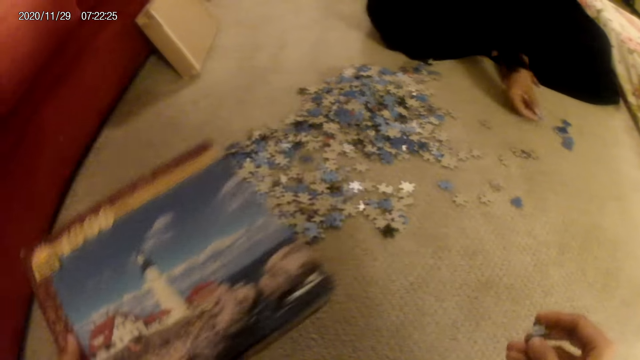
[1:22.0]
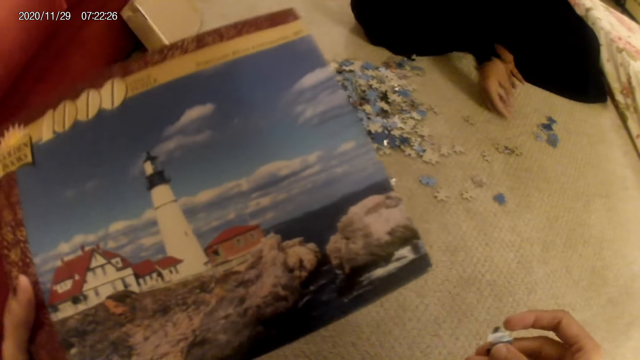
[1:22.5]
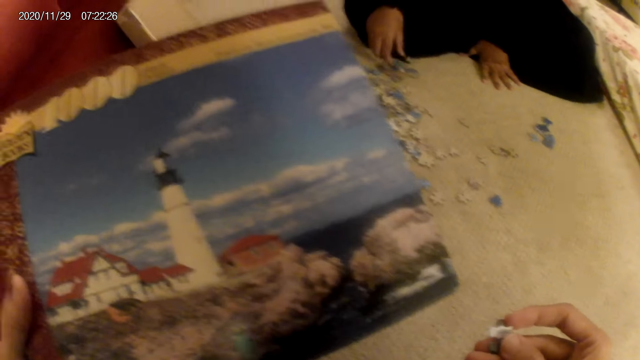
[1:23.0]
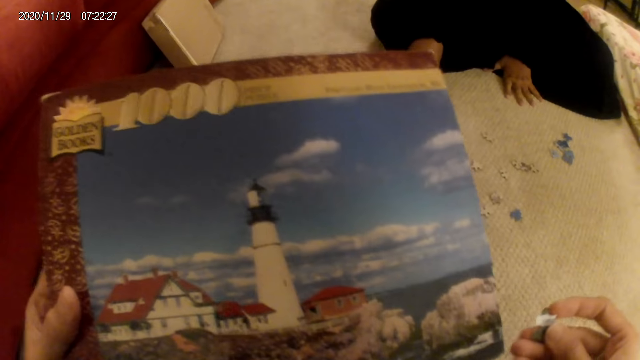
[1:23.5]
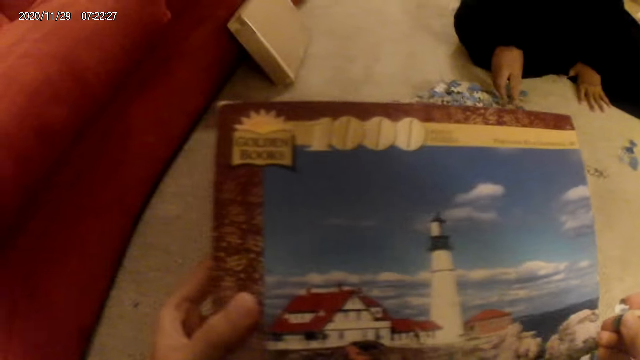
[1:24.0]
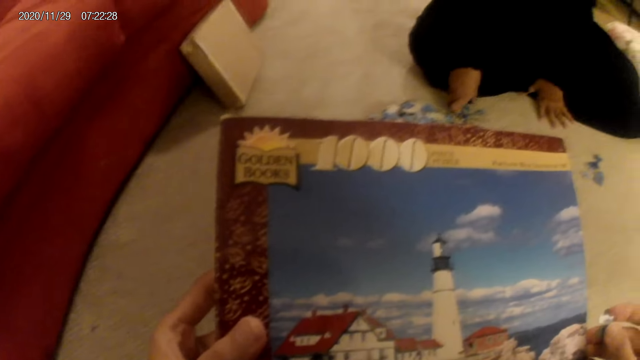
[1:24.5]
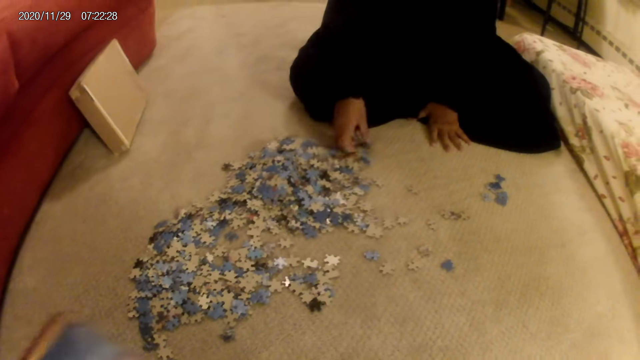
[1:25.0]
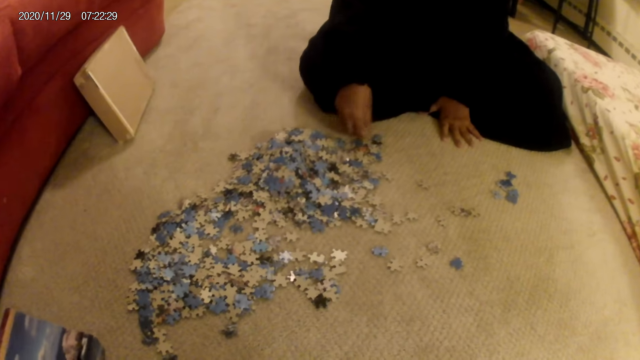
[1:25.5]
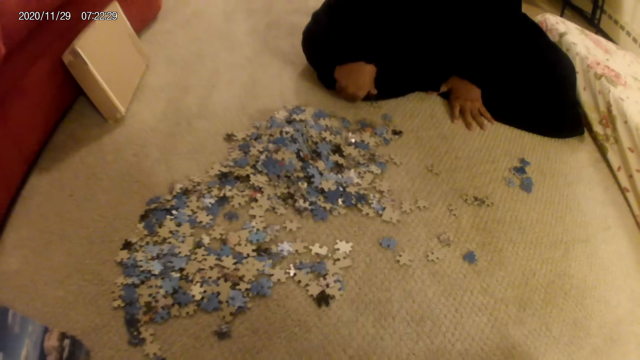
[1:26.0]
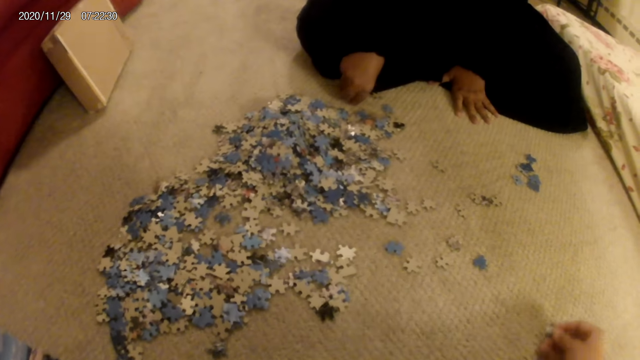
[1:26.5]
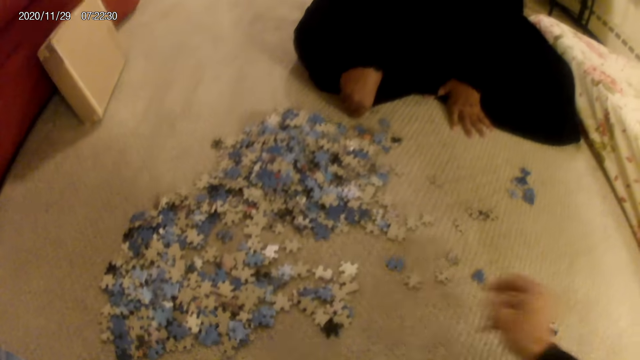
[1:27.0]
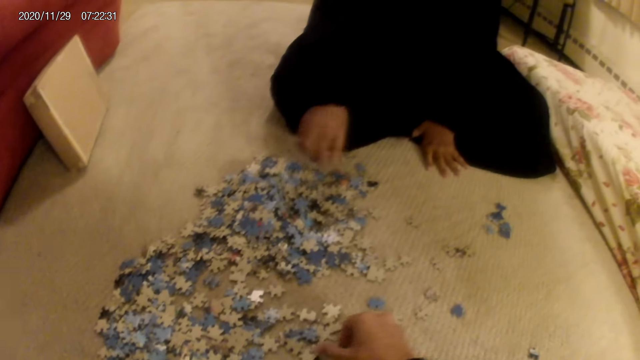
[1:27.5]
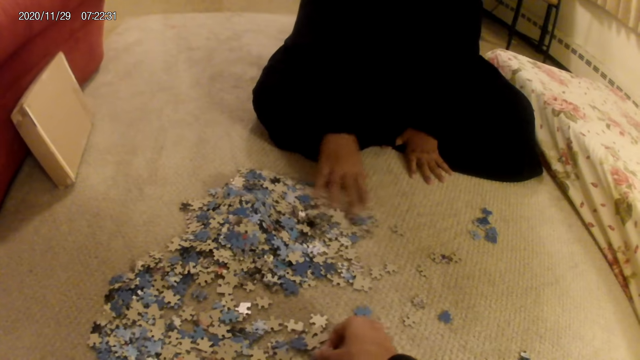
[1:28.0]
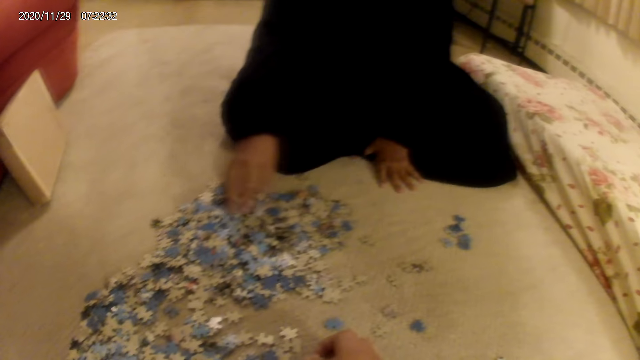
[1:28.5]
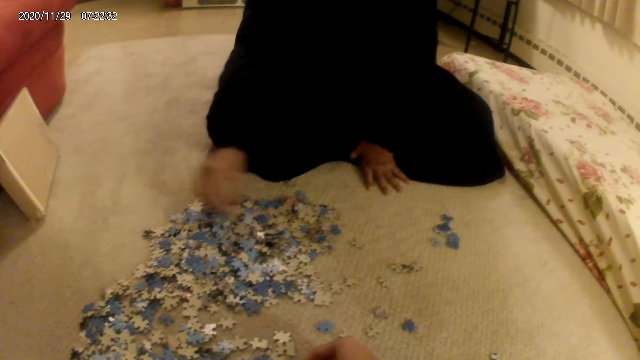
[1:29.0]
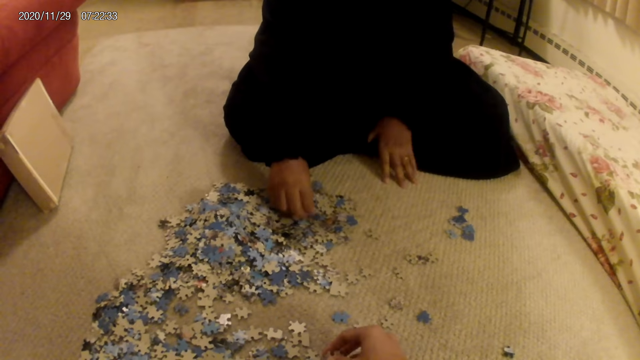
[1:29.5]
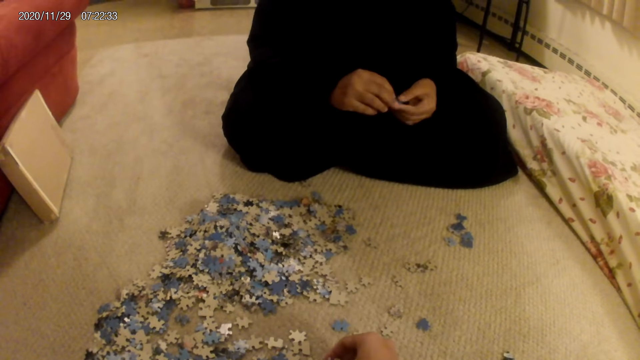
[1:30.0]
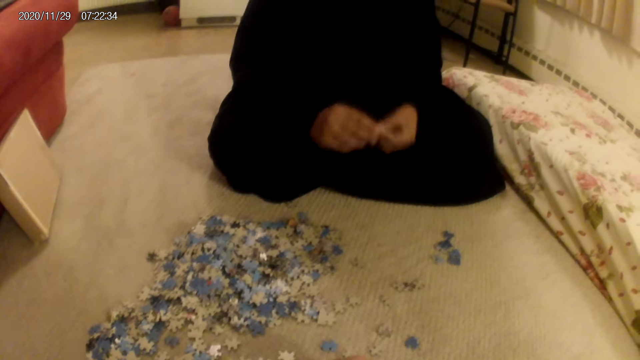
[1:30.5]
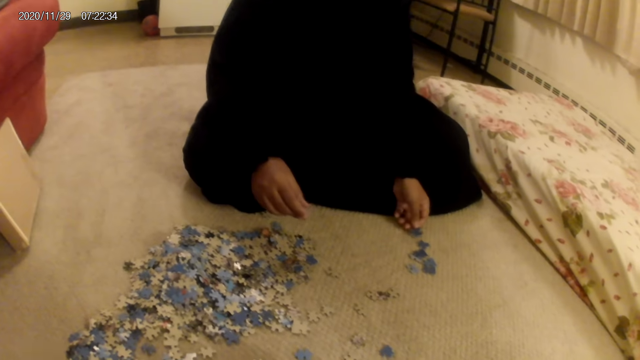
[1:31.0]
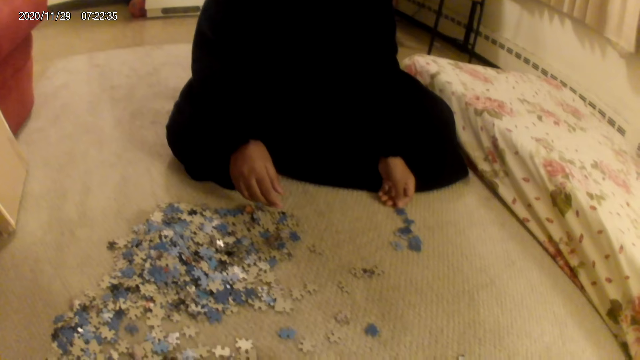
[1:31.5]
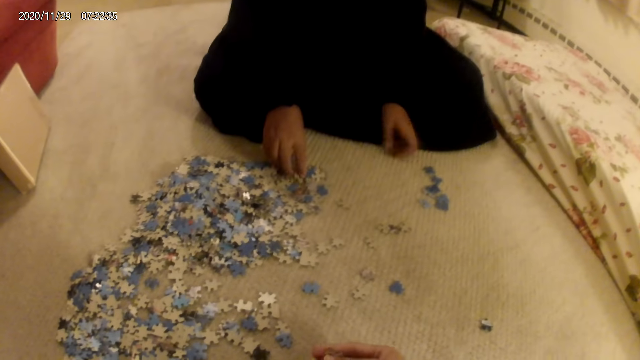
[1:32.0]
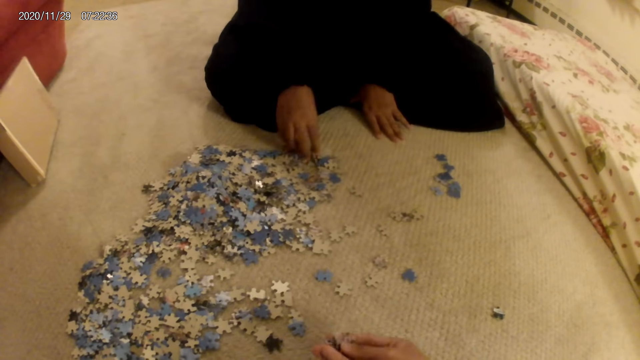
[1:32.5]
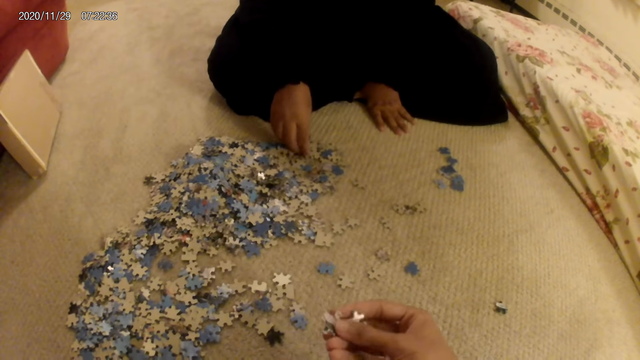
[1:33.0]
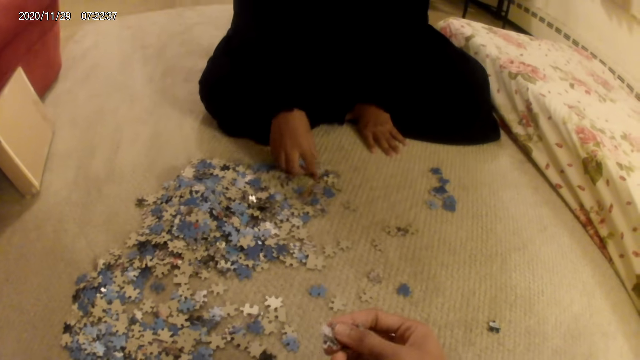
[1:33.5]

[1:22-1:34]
A woman moves a card on the floor. The camera wearer holds the card with the hand. The woman moves the card on the floor. The camera wearer places the card on the floor. They pick up the card from the floor. The woman moves the card on the floor, picks up the card from the floor, and places the card on the floor.

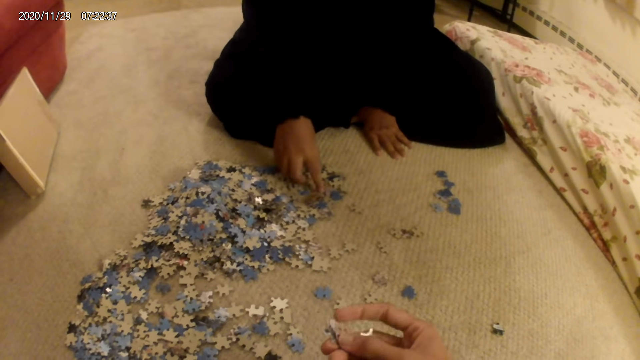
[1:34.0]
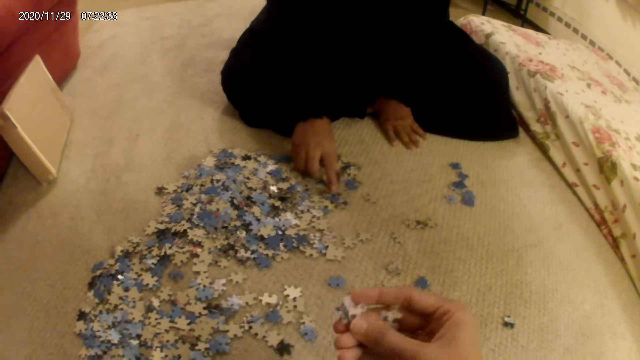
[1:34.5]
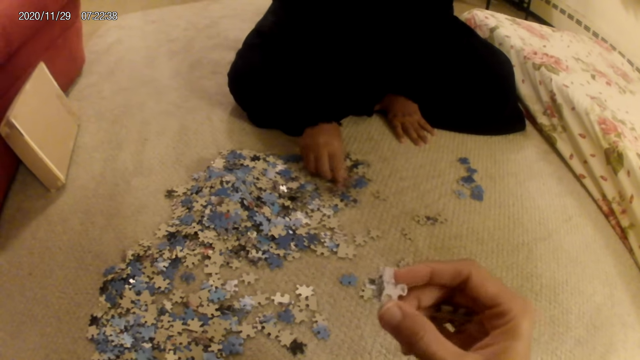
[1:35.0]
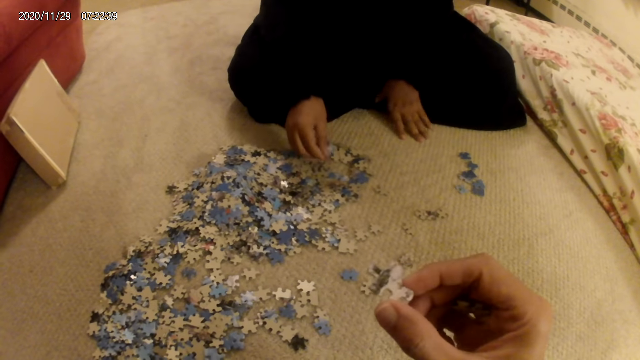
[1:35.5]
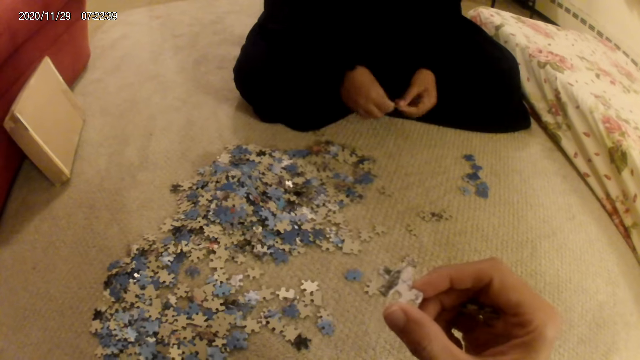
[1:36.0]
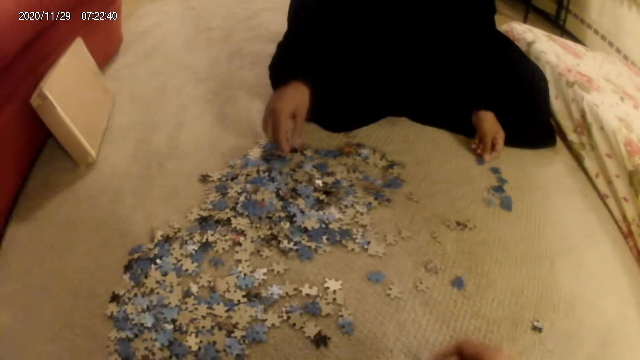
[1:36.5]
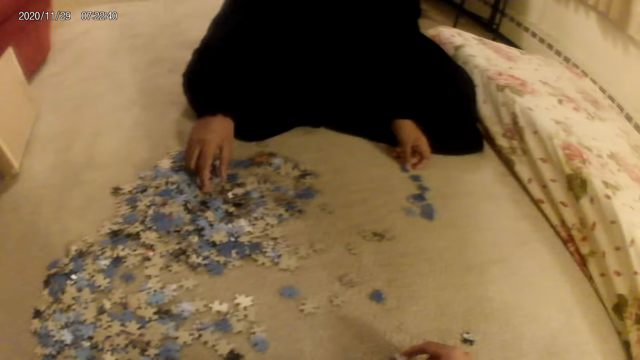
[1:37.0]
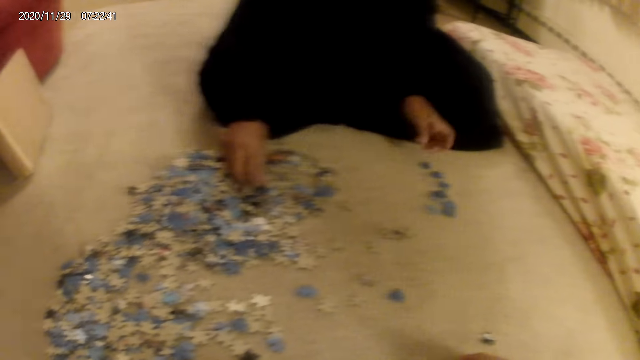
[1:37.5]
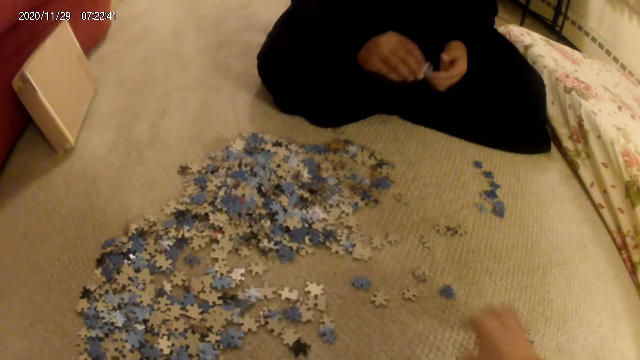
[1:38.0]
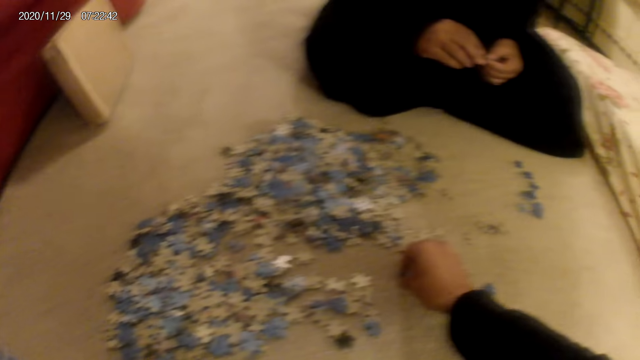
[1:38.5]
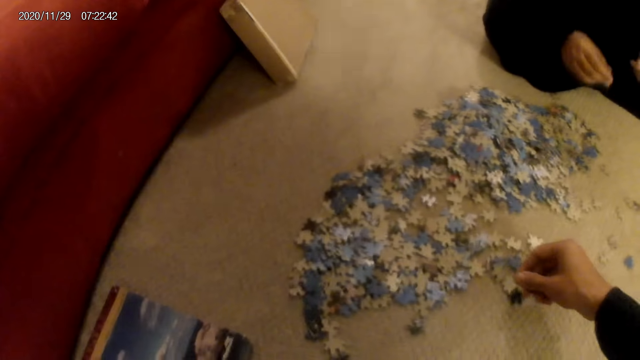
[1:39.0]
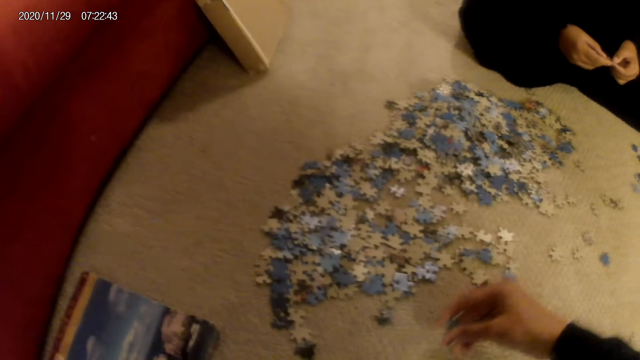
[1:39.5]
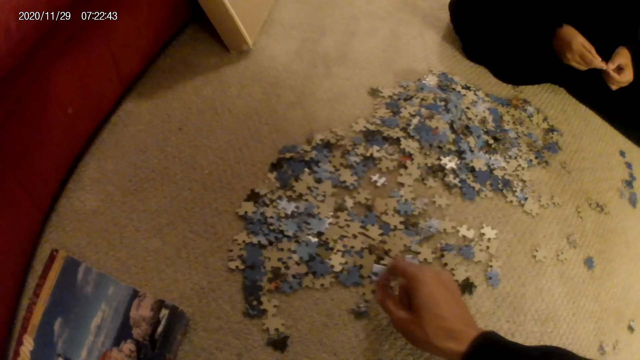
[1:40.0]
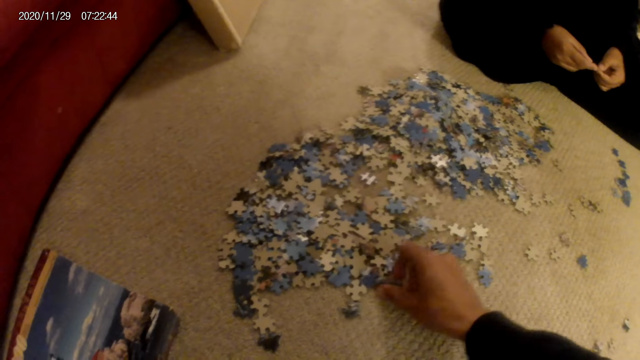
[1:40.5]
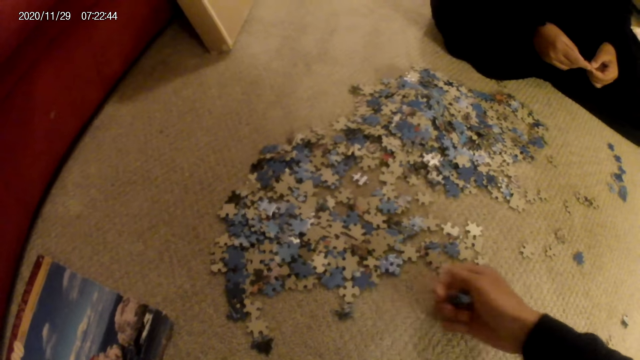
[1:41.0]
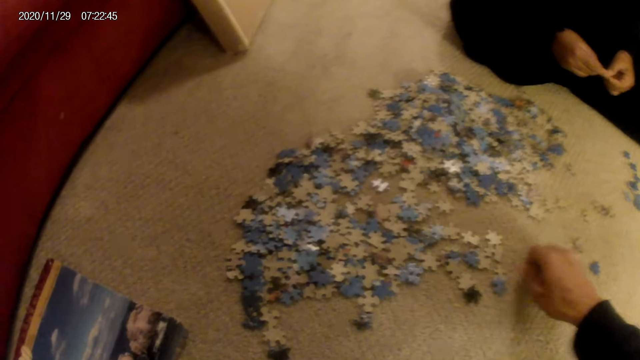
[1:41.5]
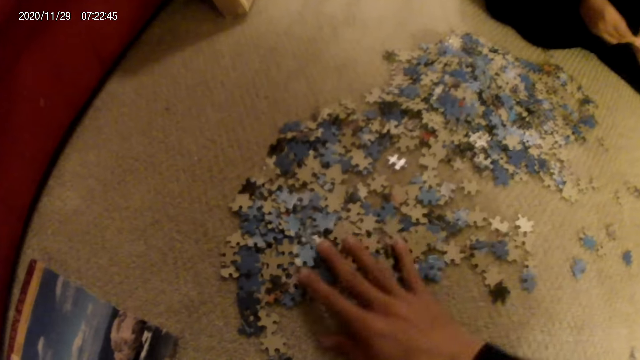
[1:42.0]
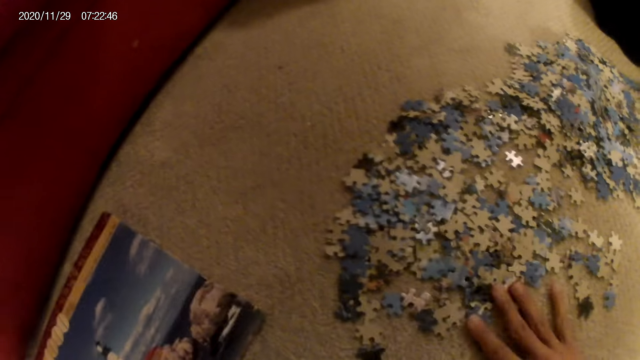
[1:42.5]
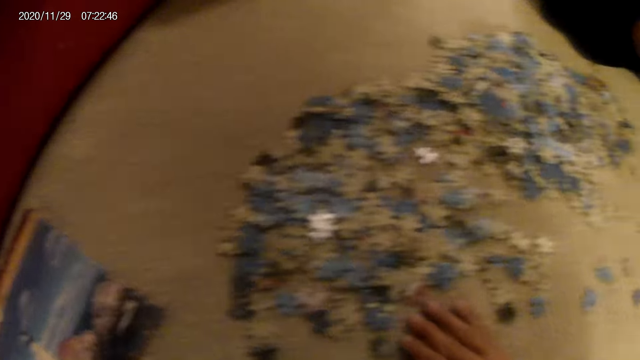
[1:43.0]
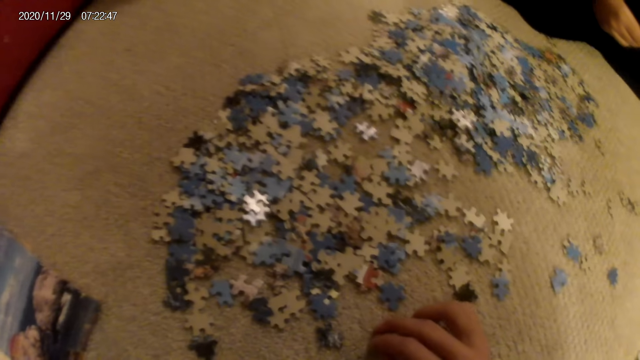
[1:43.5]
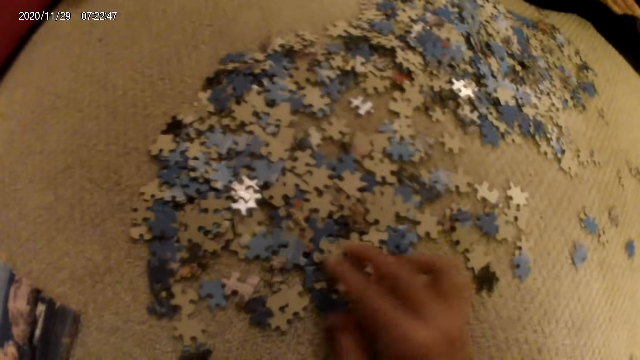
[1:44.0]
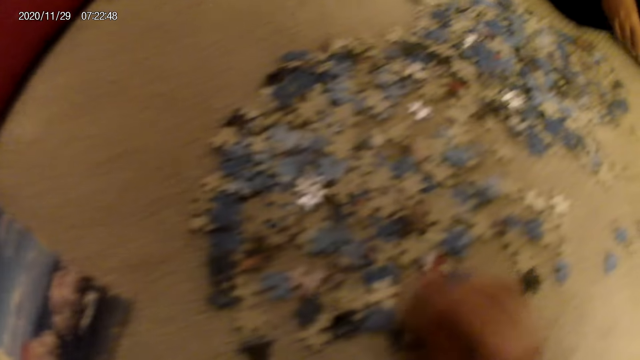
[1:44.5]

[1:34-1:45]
The camera wearer looks at the jigsaw puzzle pieces or cards. They hold the card in the hands. A woman picks up the jigsaw puzzle pieces from the floor, puts down the jigsaw puzzle pieces, moves the card on the floor, and picks up the card from the floor. The camera wearer picks up the card from the floor. The woman picks up the card from the floor. The camera wearer picks up the card from the floor, sorts the card on the floor, and moves the jigsaw puzzle pieces.
